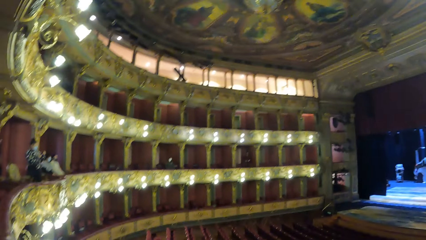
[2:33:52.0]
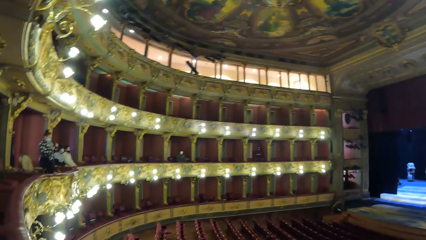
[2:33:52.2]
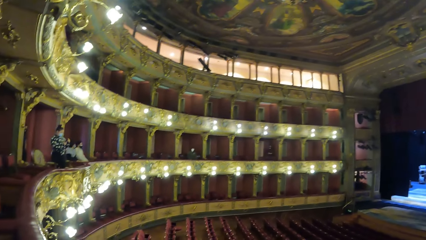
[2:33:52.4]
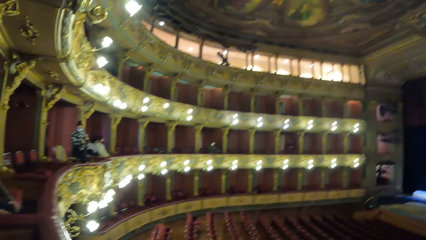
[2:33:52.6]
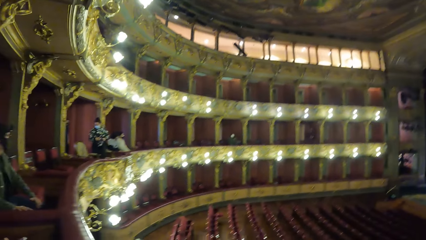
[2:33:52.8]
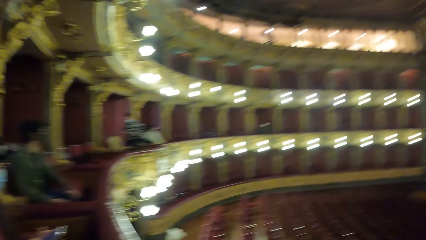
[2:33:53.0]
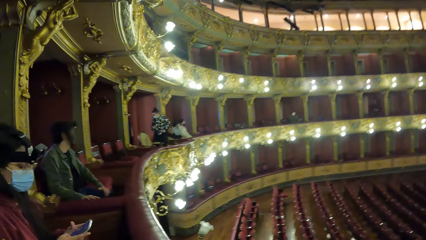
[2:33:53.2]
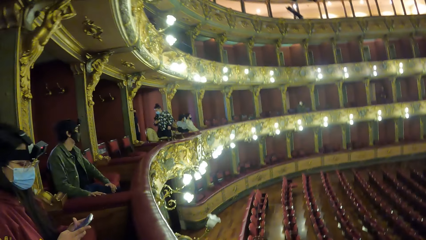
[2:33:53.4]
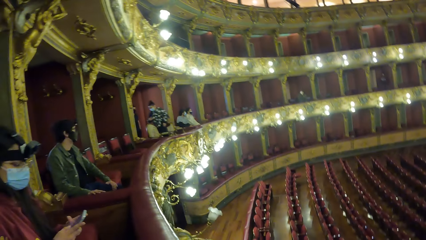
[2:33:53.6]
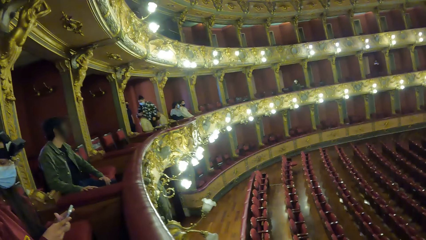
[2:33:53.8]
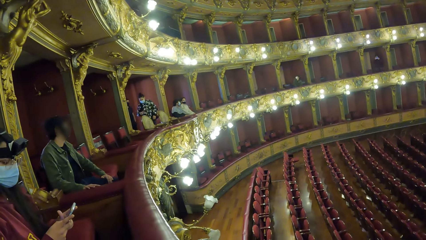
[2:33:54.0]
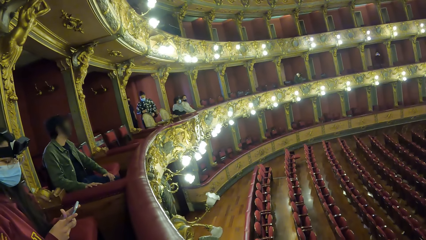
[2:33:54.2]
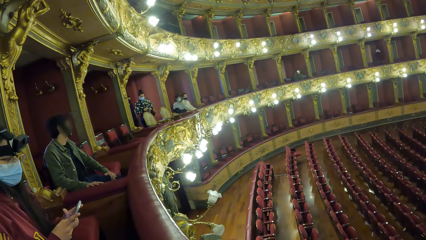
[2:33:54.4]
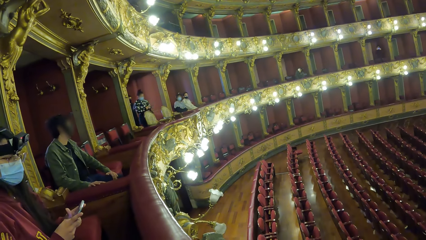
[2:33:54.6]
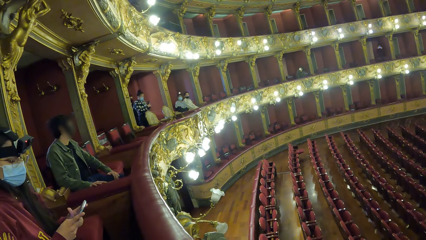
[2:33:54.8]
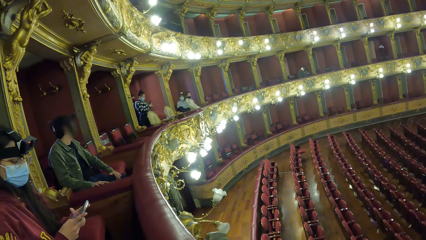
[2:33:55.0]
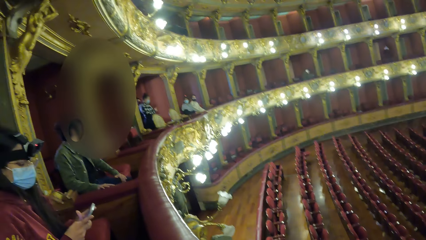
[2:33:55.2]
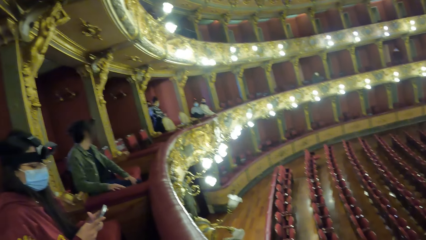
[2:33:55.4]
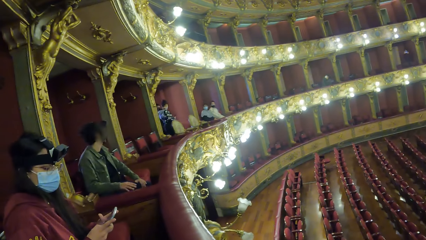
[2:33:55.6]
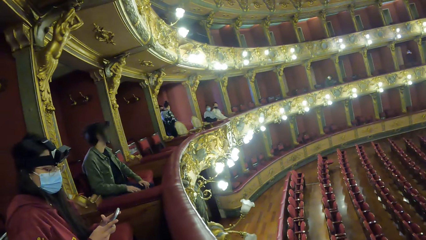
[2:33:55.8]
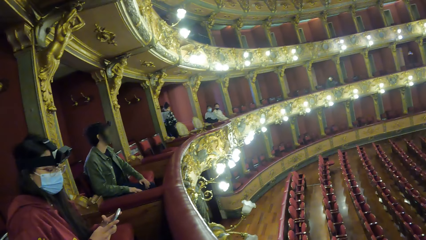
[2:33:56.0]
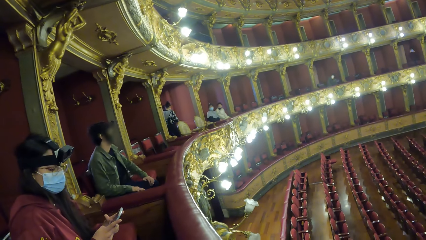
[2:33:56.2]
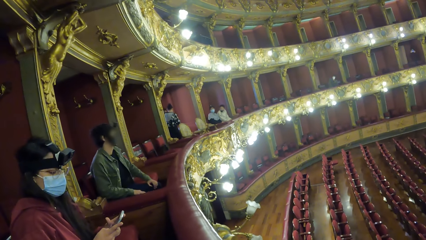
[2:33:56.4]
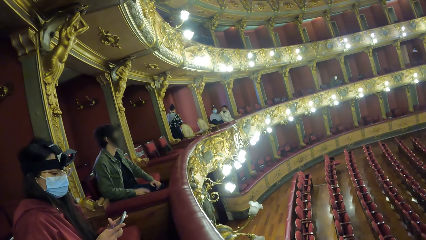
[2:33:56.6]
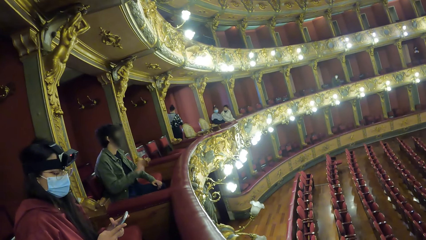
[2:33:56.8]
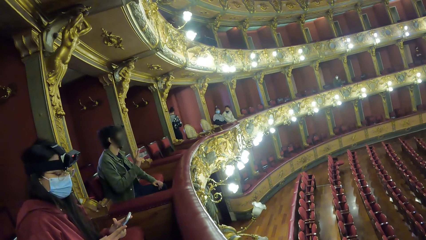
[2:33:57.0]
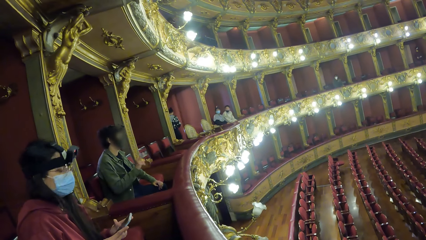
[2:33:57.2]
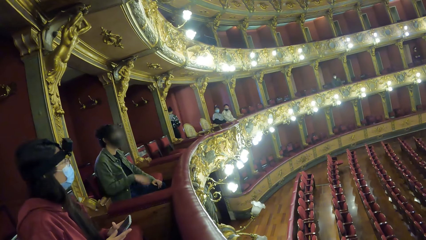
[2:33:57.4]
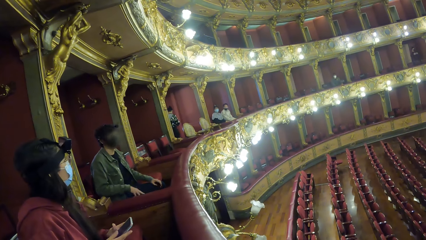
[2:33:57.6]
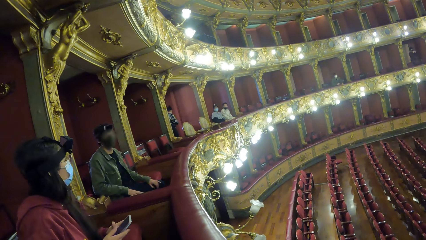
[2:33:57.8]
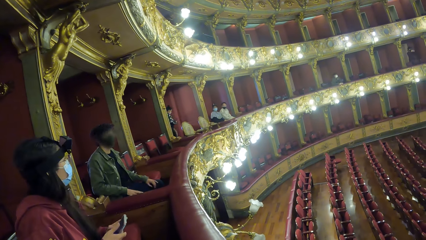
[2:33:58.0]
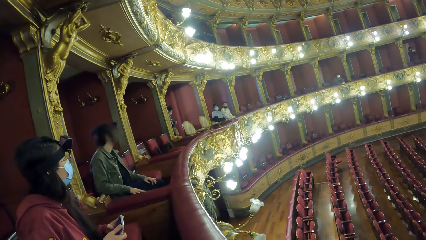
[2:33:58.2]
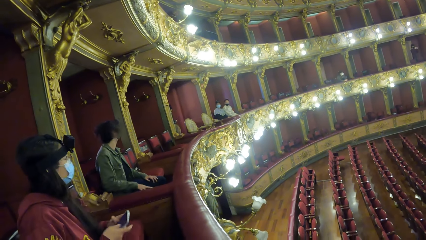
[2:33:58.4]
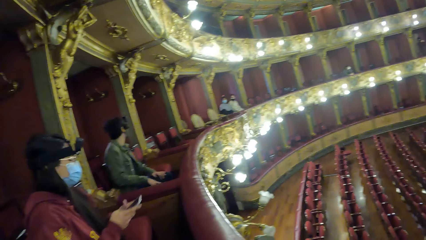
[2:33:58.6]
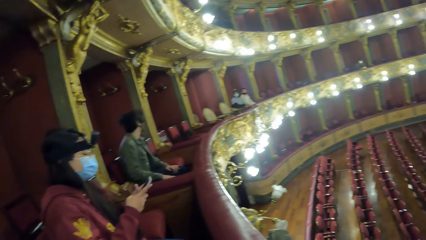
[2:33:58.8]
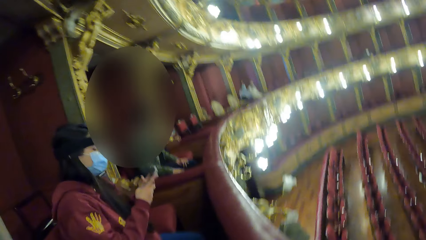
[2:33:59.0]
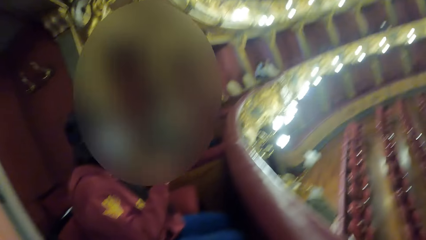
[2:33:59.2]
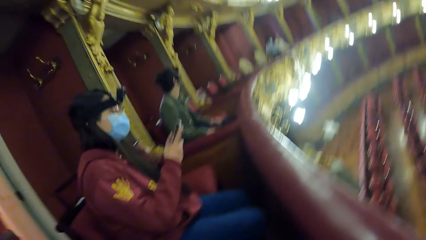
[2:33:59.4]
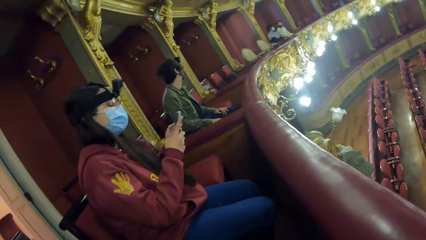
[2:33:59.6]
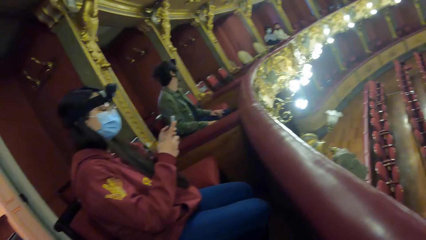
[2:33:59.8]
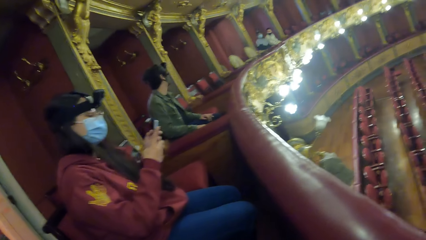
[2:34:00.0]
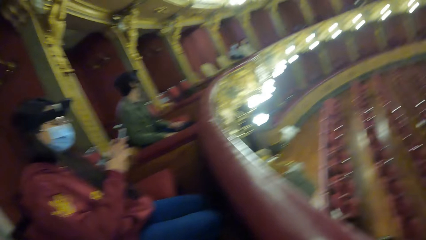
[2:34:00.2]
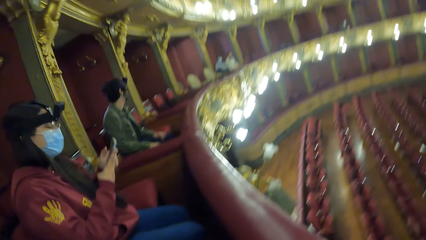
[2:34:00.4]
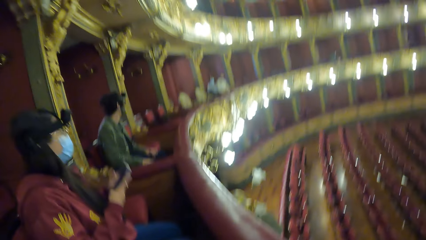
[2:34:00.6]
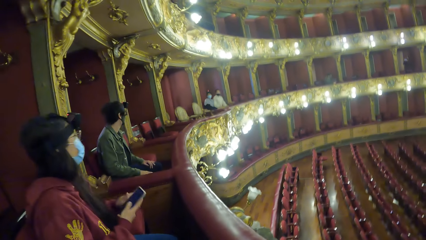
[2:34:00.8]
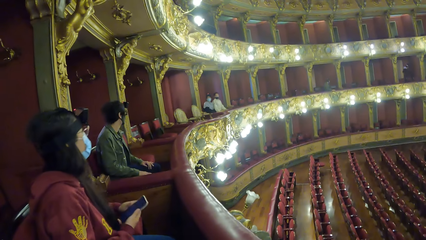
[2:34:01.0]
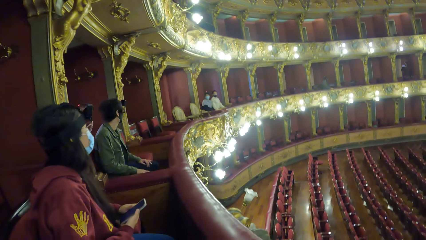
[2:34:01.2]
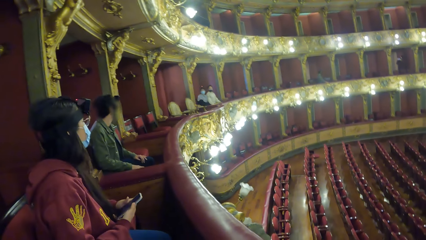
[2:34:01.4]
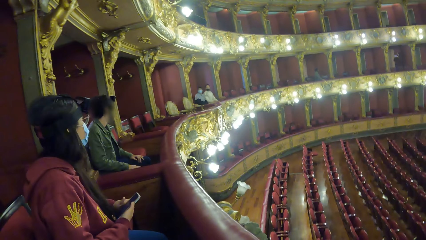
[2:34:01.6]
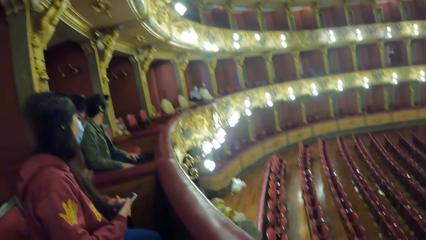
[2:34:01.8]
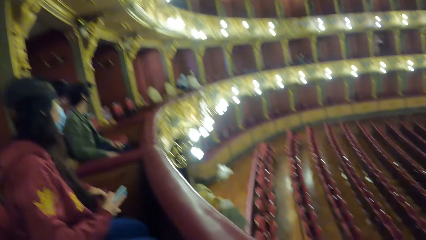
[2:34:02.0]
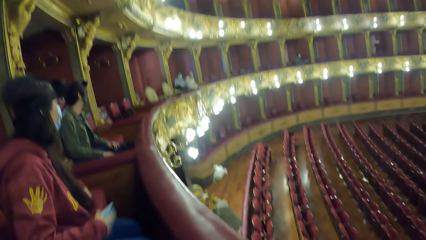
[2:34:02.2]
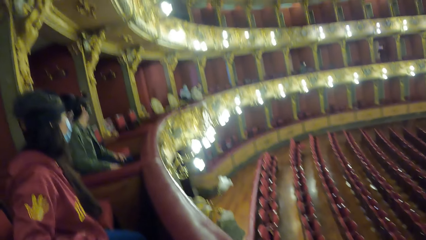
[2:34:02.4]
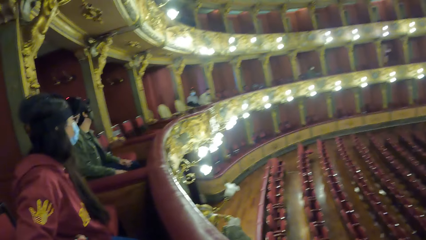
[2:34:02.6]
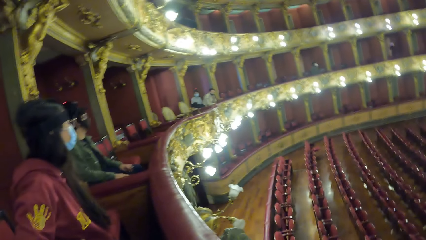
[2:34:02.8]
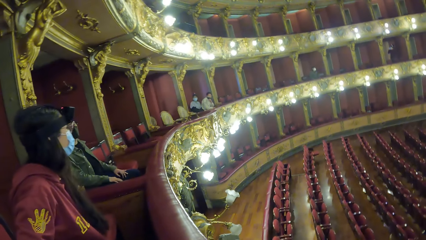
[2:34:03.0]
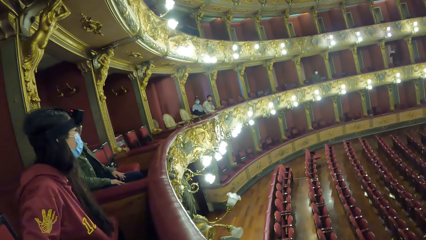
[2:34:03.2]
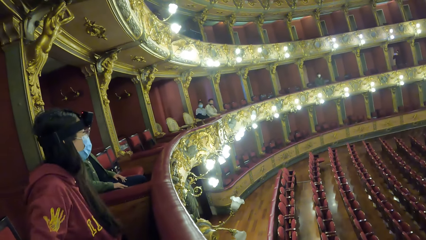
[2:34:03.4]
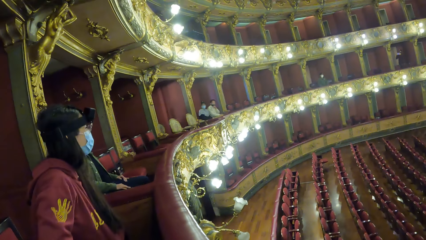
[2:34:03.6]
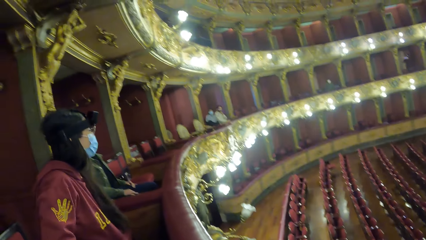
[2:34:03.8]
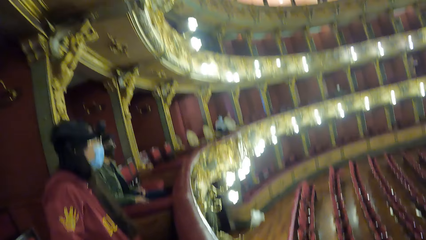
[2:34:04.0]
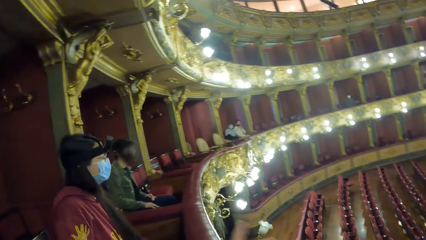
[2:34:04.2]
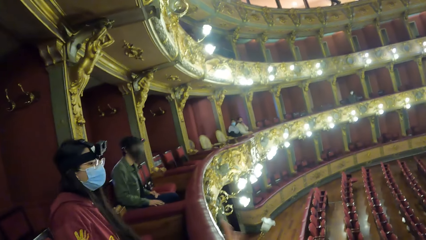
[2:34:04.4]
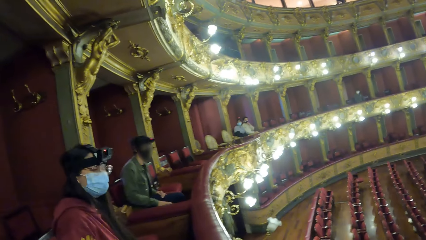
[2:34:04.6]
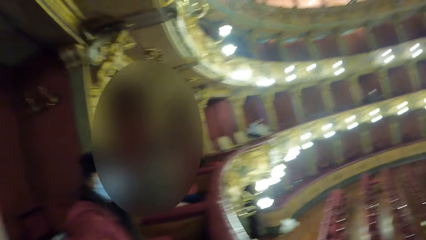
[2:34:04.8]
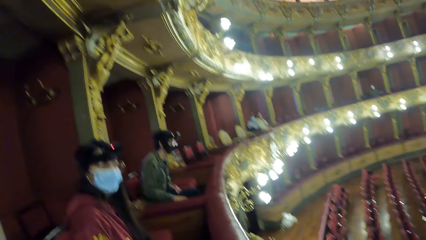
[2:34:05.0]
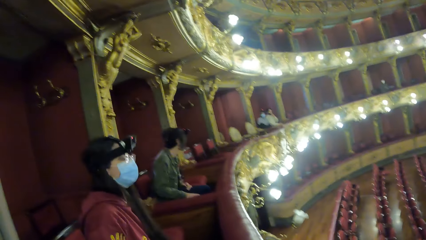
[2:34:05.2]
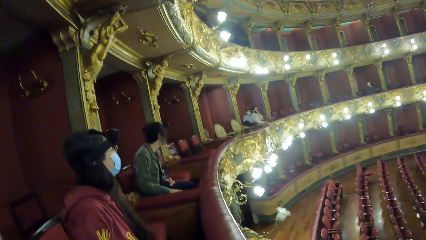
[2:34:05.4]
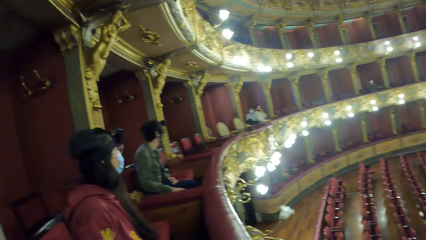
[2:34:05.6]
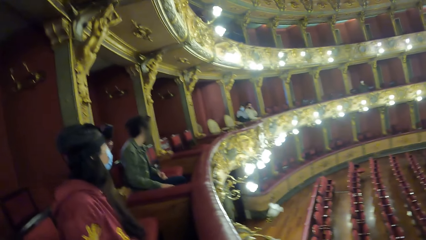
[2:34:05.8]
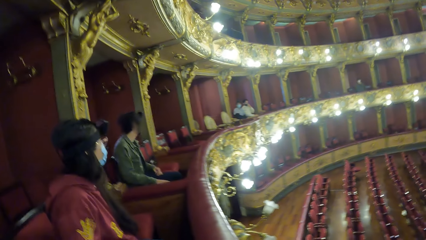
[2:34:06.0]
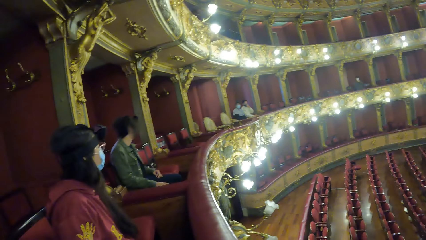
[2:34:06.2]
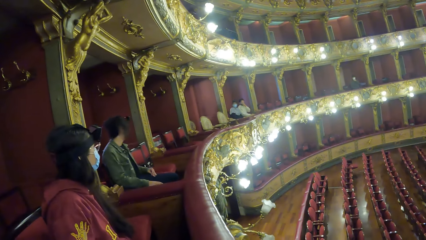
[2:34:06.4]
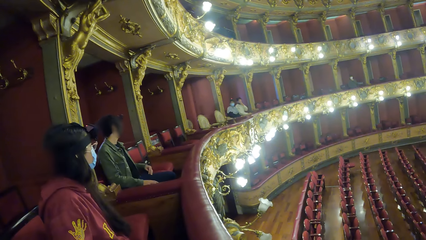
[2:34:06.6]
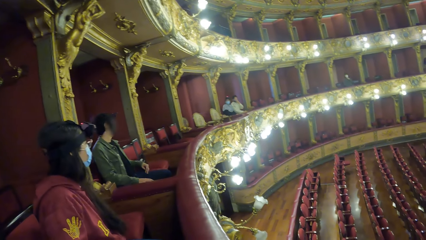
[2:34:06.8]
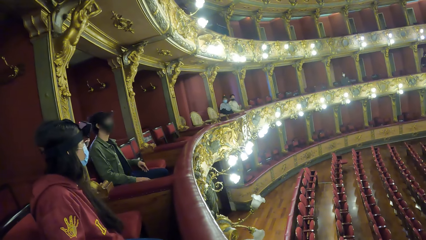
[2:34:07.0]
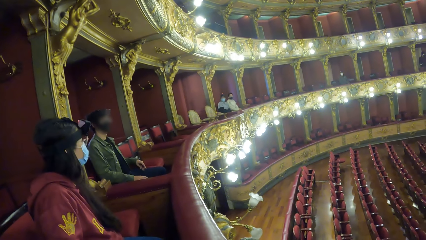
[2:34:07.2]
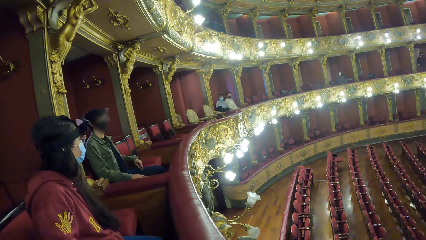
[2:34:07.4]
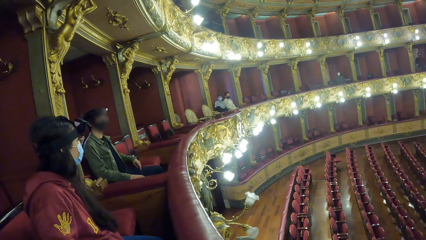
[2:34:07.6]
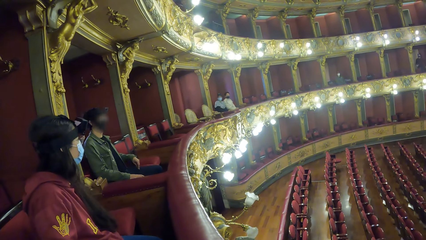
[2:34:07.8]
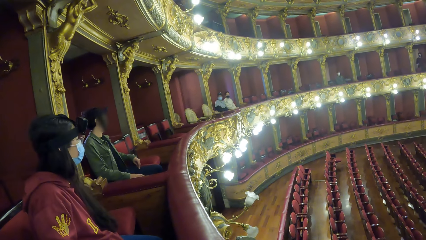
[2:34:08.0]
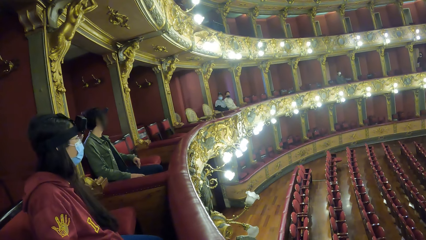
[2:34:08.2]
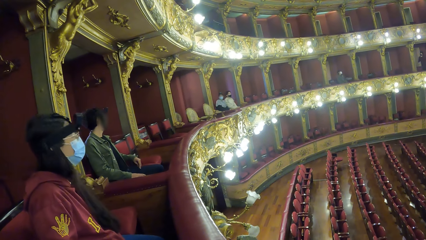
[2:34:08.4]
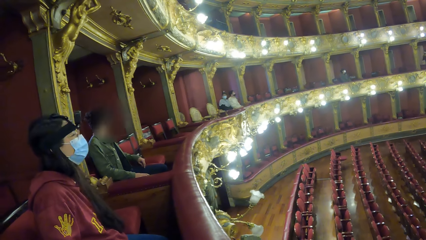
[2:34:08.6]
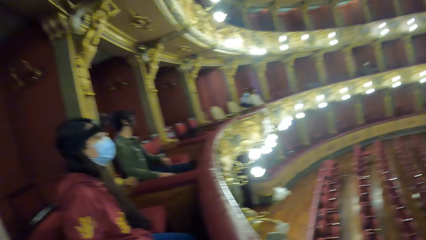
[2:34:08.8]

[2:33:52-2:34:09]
The camera wearer stares at the woman and another person. The woman puts the phone in her hoodie with her right hand.
